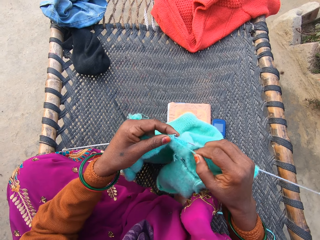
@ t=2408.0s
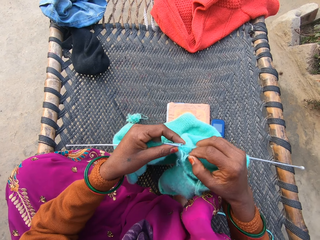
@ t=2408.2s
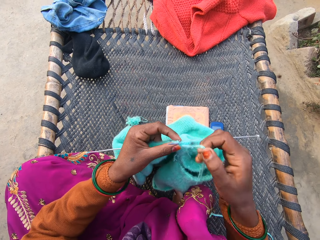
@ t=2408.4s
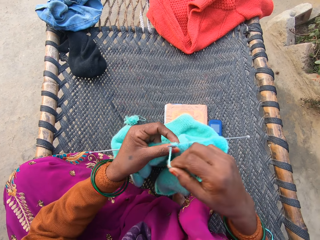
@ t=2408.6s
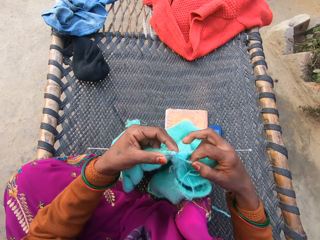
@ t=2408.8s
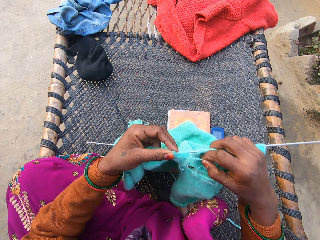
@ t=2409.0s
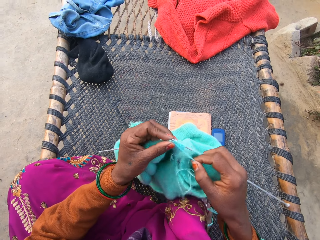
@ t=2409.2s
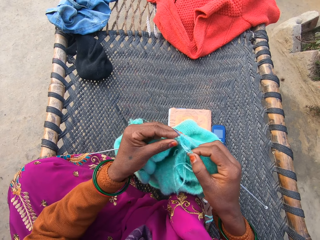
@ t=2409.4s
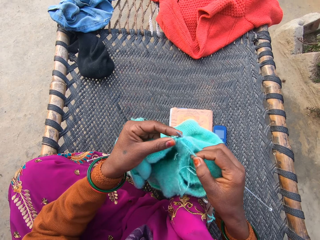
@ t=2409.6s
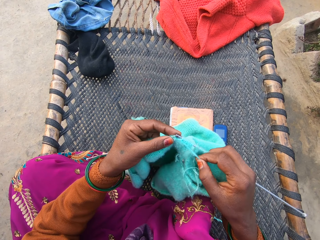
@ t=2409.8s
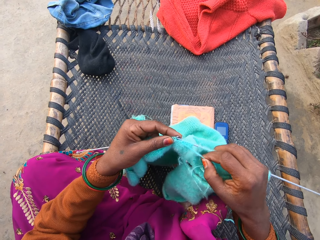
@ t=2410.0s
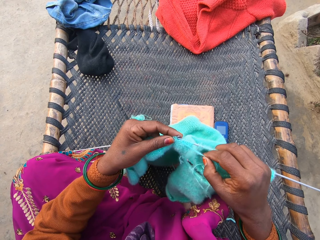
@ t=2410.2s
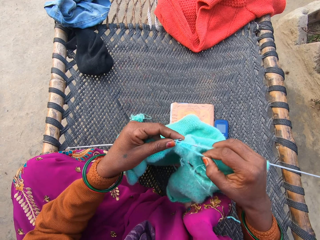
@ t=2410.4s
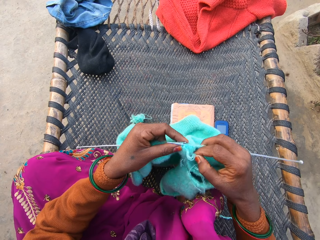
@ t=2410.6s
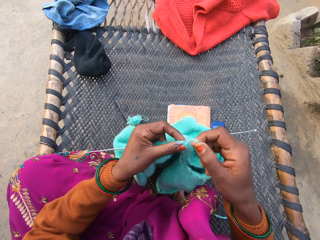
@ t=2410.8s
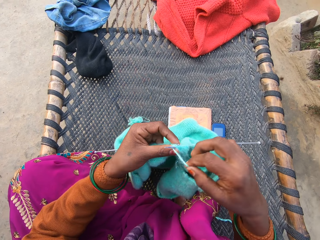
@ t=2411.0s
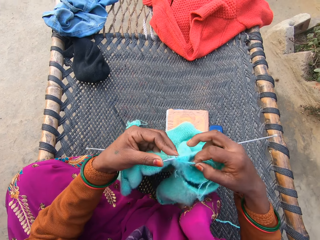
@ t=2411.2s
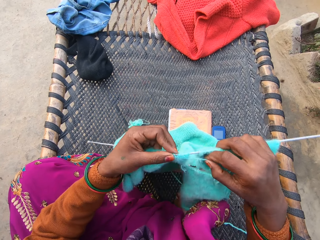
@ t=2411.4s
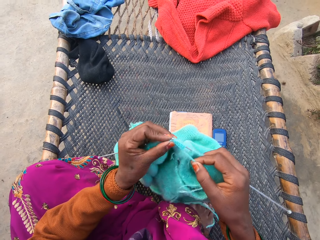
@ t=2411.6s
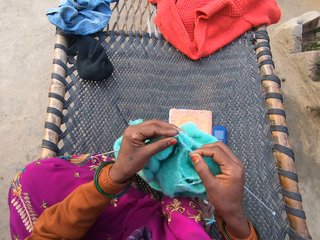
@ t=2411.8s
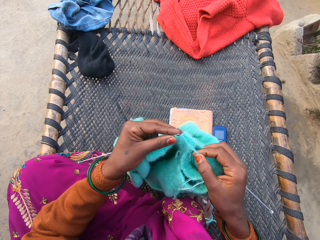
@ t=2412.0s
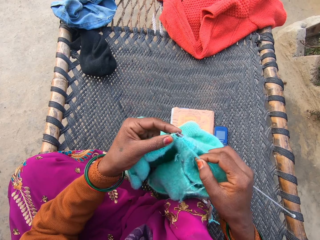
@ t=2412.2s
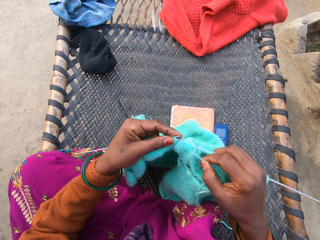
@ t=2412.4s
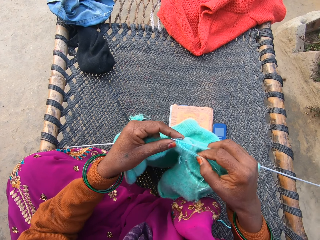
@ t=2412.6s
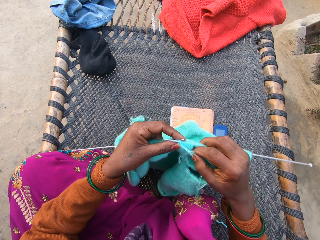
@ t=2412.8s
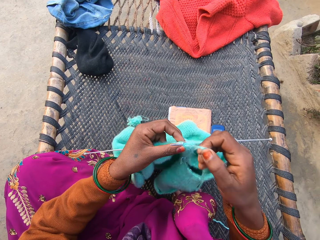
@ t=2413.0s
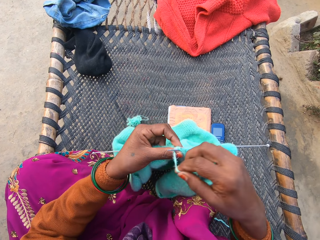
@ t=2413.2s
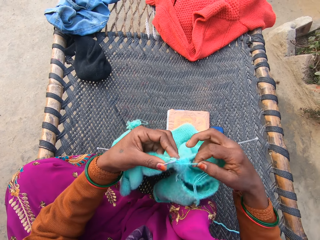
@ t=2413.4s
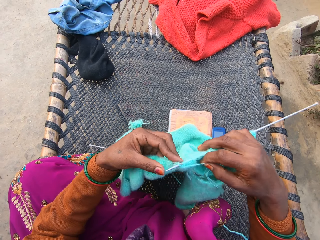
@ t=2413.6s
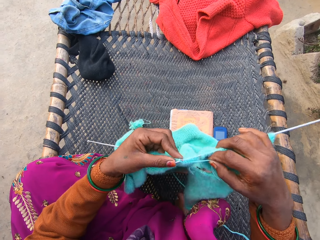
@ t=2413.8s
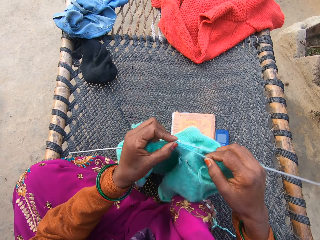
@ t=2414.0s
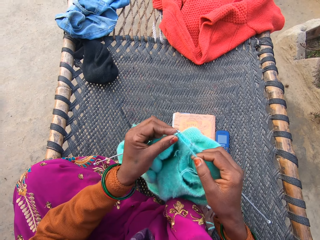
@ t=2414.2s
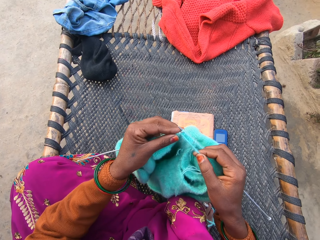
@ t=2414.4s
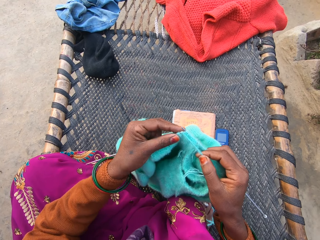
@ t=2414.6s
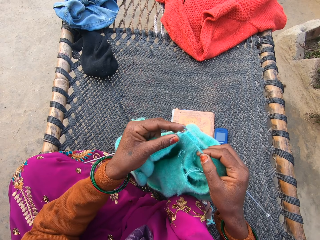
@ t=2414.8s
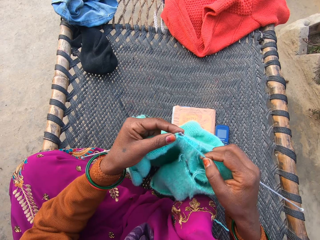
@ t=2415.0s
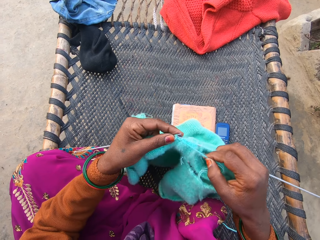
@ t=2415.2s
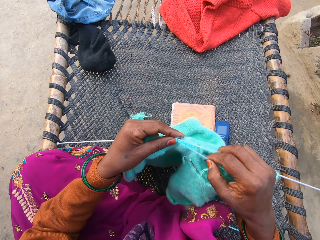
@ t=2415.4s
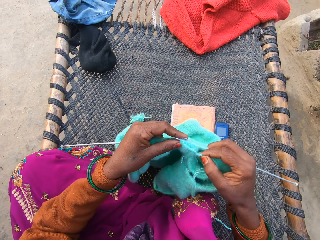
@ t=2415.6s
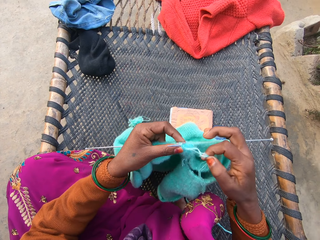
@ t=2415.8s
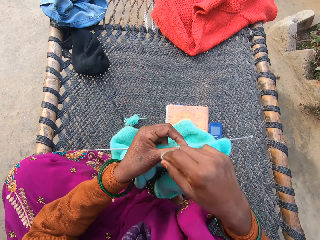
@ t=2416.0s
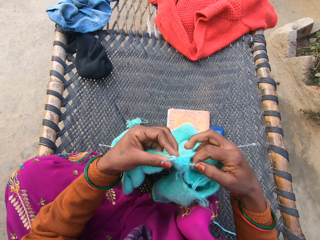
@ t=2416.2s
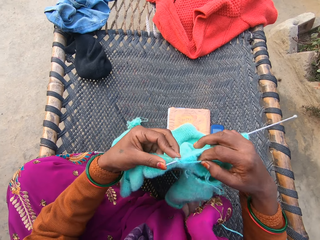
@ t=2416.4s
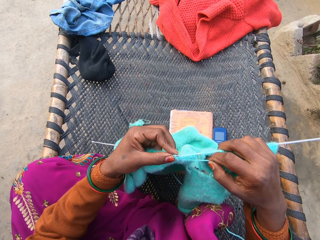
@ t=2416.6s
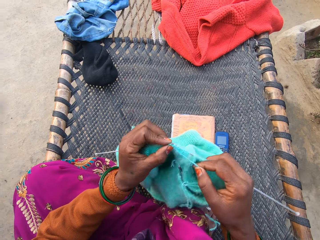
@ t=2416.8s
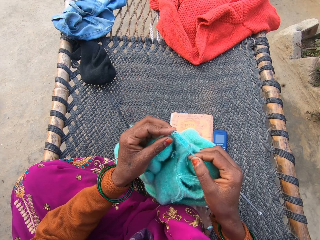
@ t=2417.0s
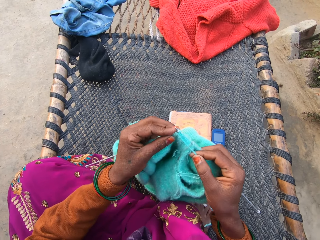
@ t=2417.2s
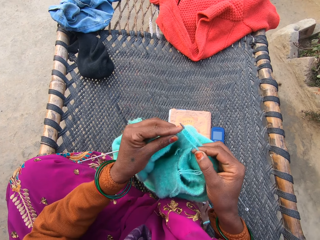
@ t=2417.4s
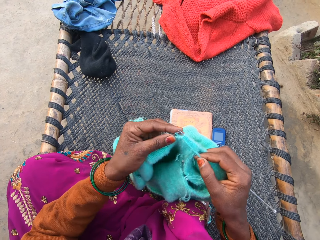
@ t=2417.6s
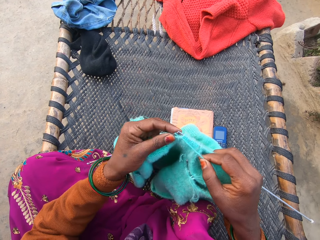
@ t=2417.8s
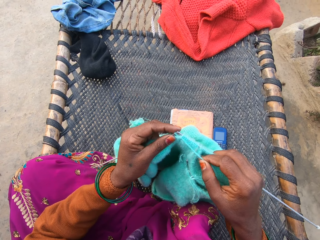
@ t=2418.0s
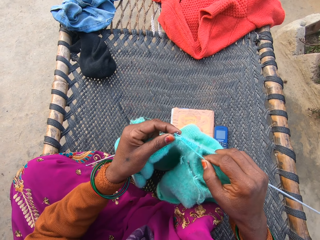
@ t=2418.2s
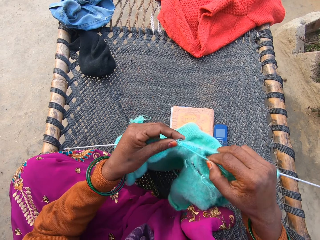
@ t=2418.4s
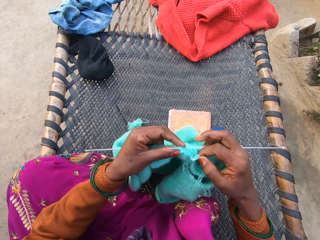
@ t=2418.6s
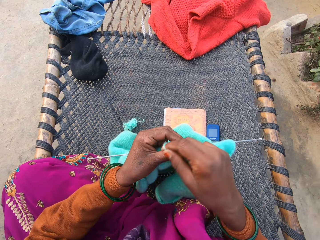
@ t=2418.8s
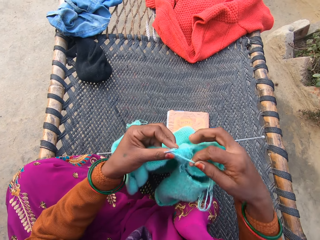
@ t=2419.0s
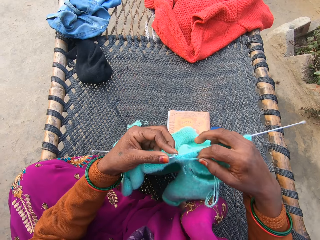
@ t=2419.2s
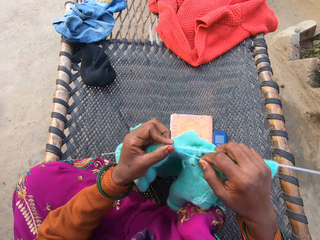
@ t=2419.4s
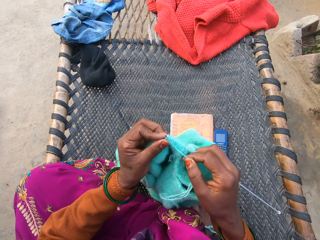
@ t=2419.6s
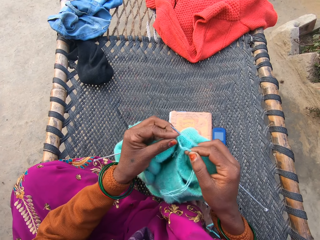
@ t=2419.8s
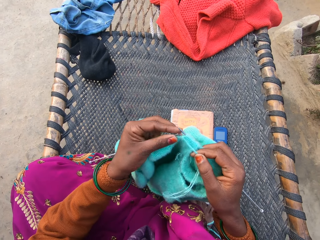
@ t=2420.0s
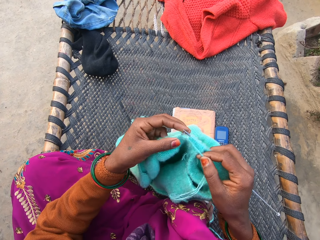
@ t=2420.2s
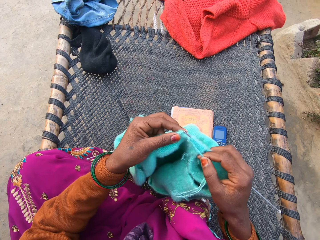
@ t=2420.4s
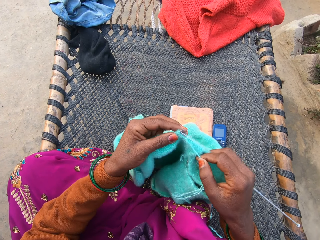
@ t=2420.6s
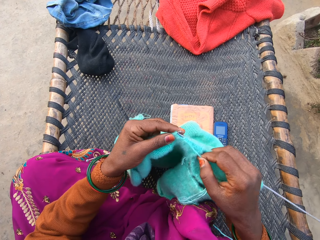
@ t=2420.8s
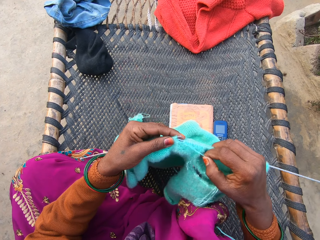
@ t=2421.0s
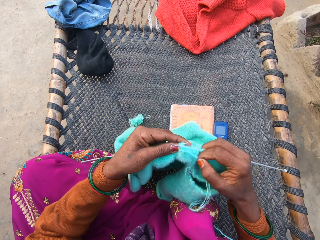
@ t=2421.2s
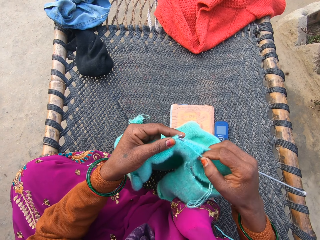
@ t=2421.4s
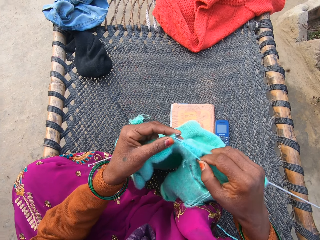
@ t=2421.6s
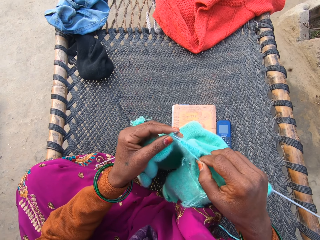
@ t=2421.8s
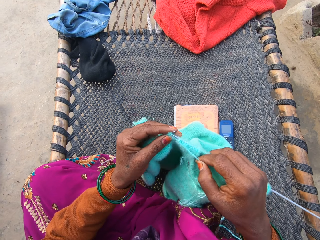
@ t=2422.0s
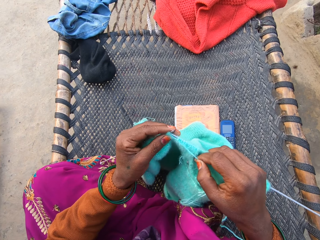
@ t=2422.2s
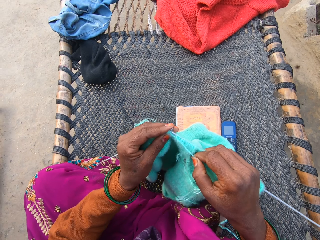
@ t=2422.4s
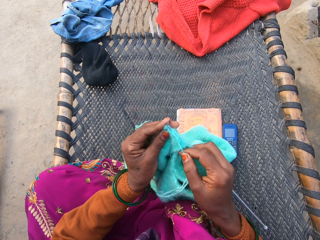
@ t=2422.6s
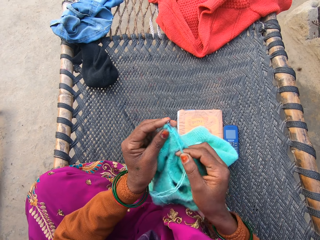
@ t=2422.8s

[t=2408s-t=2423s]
The camera wearer holds the yarn in place. They knit a cloth. They hold the yarn in place. They knit the cloth. They hold the yarn in place. They knit the cloth. They hold the yarn in place. They knit the cloth. They hold the yarn in place. They knit the cloth.

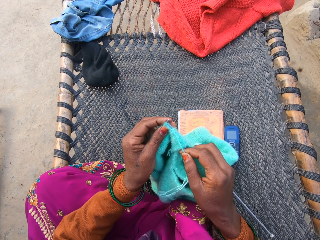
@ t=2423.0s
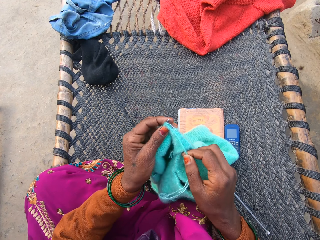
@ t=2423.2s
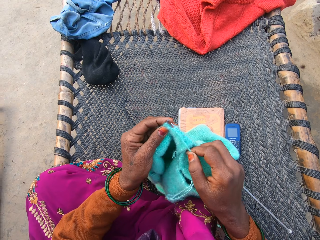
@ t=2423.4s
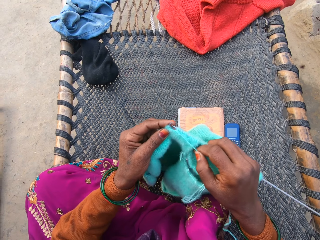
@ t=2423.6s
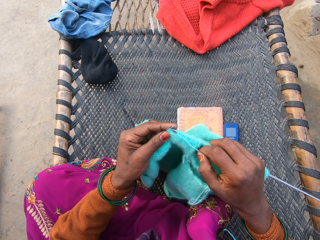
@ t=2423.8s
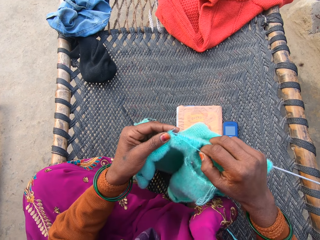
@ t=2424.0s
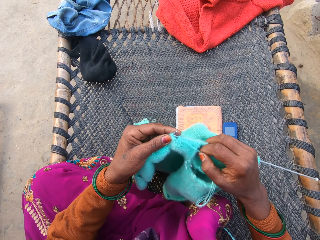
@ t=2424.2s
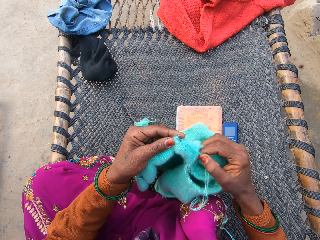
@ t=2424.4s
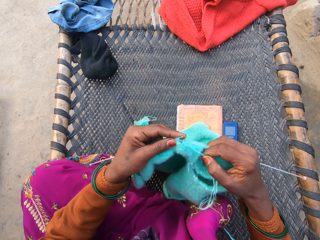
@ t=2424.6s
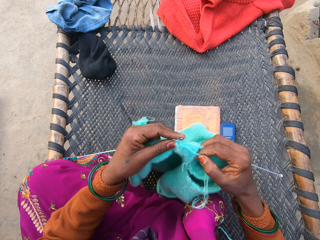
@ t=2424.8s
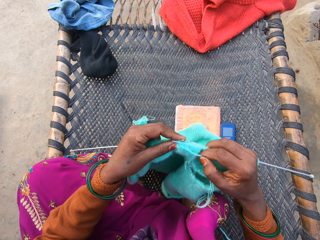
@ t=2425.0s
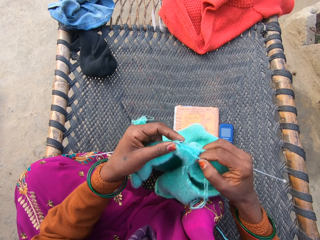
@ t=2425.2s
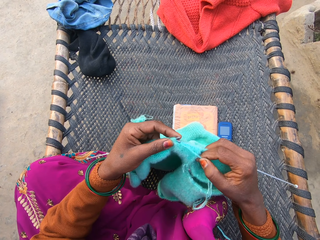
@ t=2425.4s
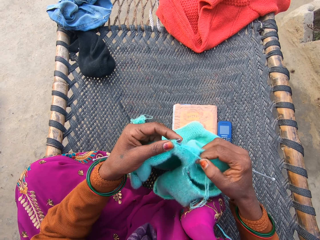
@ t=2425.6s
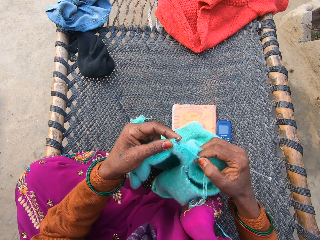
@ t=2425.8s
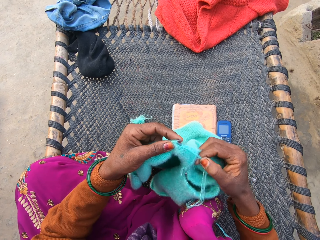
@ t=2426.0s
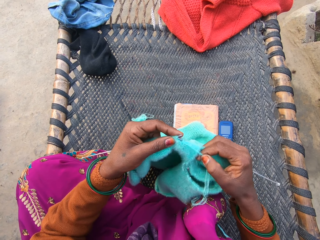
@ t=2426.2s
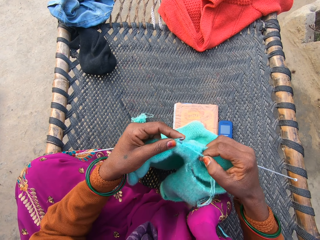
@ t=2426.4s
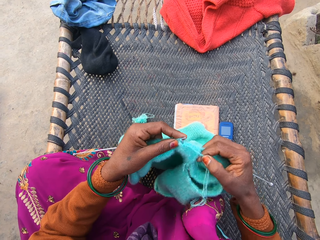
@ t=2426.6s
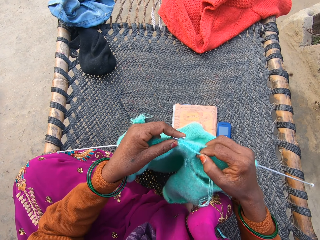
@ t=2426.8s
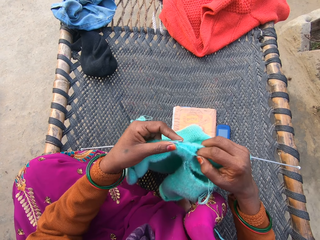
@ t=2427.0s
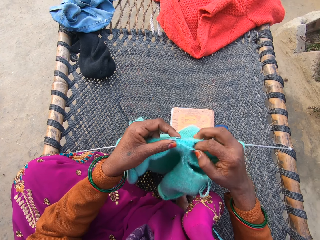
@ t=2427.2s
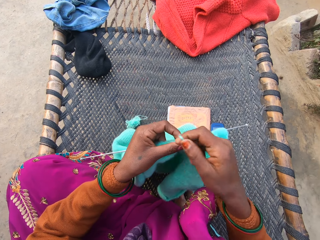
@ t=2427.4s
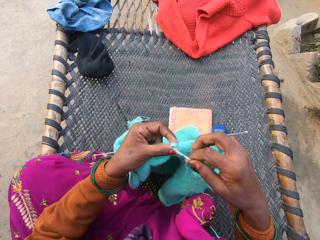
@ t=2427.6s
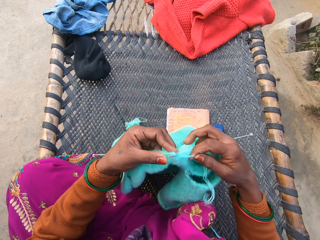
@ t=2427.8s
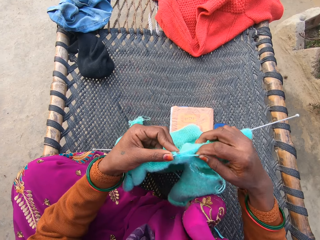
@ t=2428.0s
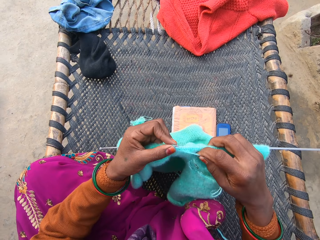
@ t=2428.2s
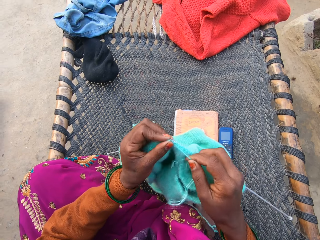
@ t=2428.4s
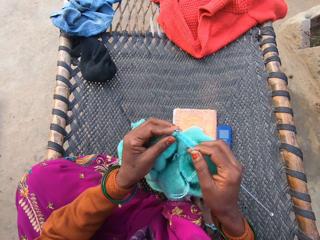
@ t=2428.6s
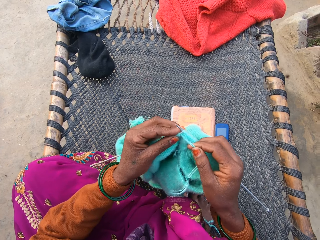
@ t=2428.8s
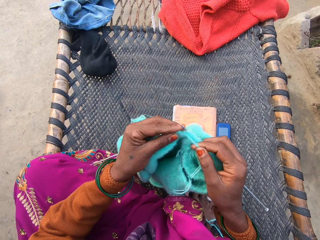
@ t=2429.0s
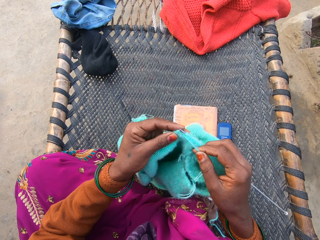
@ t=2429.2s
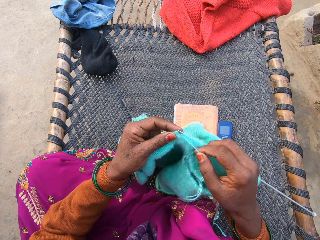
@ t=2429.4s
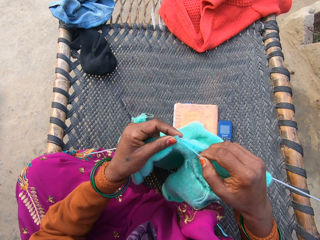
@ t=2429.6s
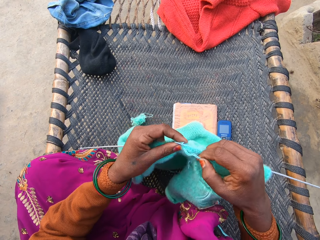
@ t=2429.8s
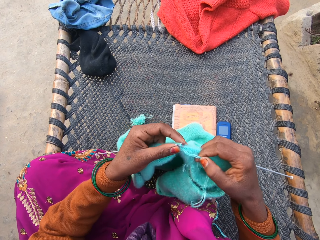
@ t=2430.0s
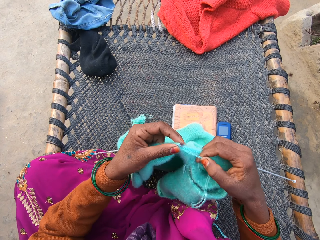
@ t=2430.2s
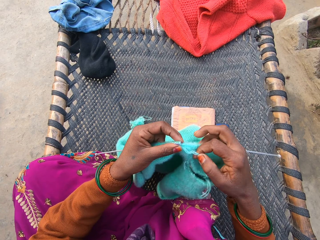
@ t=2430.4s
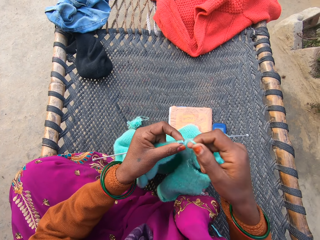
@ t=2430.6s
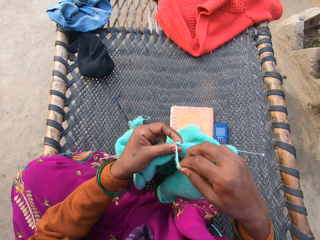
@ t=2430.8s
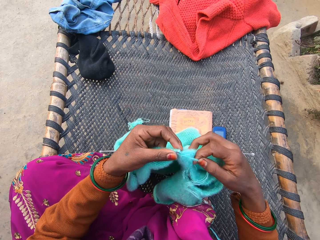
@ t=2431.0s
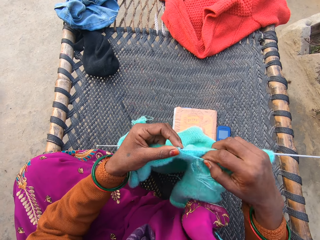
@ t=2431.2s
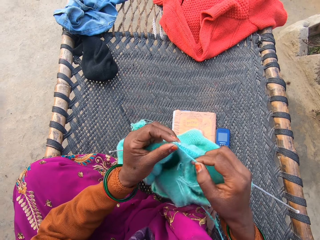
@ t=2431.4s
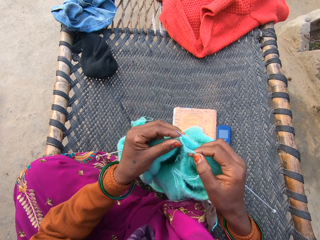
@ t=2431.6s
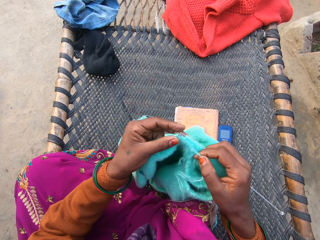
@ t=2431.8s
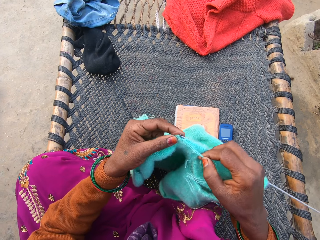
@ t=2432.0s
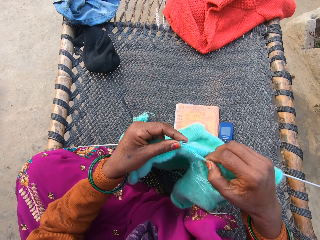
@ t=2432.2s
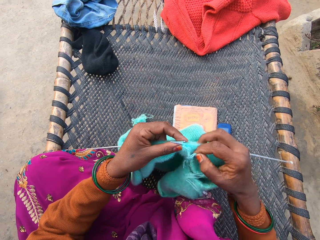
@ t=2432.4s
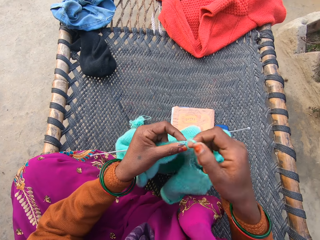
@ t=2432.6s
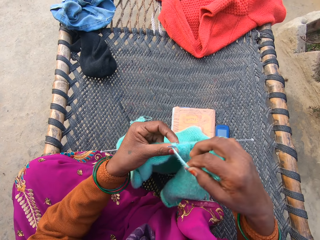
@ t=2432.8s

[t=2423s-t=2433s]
The camera wearer rolls the thread around the crochet. They sew the sweater. They roll the thread around the crochet. They sew the sweater.
